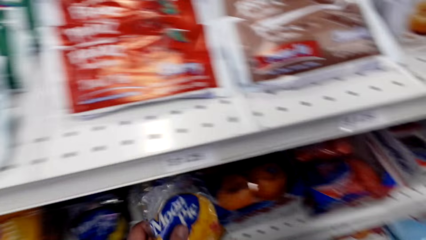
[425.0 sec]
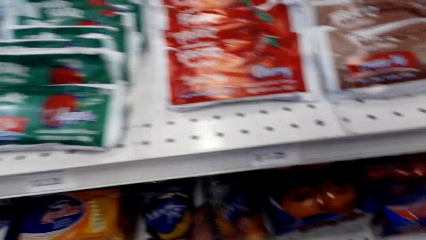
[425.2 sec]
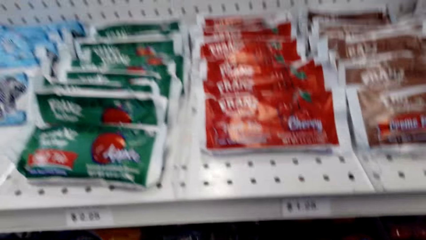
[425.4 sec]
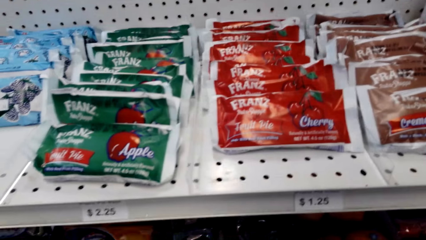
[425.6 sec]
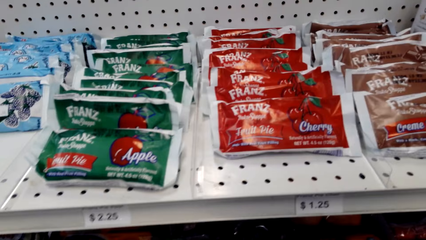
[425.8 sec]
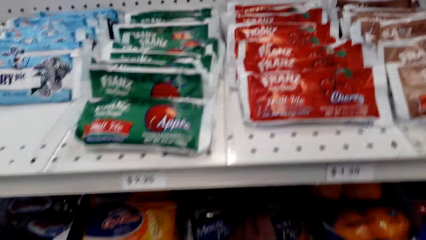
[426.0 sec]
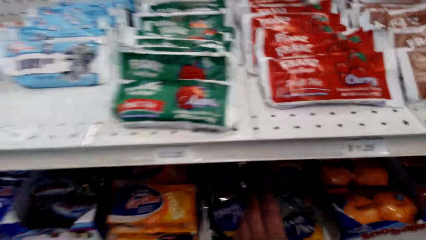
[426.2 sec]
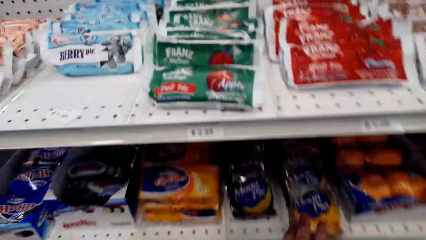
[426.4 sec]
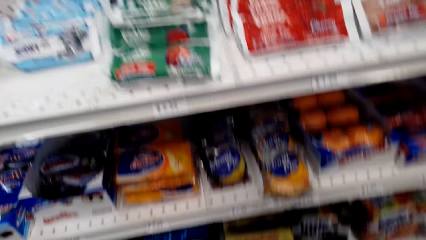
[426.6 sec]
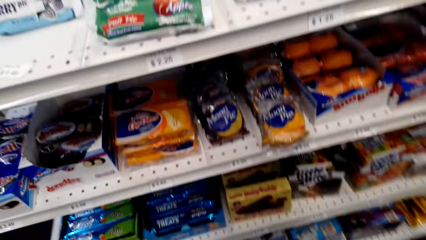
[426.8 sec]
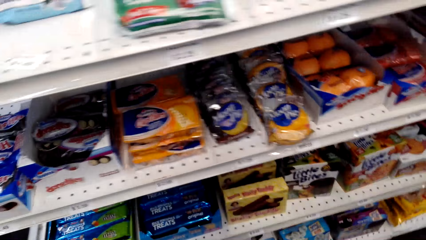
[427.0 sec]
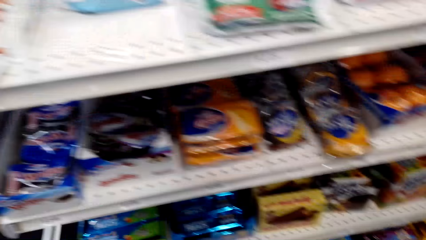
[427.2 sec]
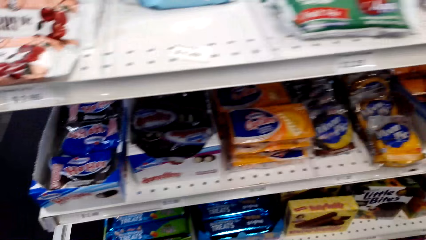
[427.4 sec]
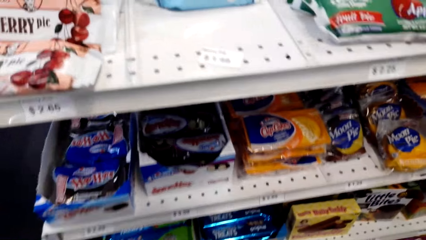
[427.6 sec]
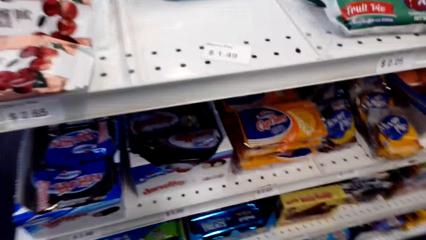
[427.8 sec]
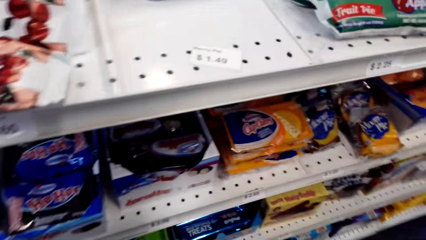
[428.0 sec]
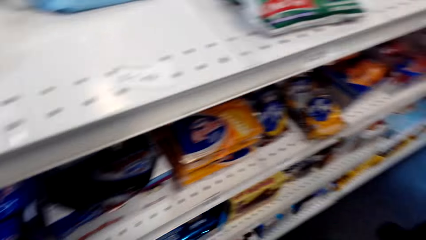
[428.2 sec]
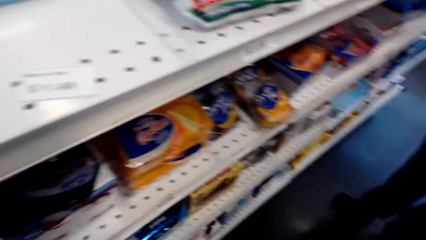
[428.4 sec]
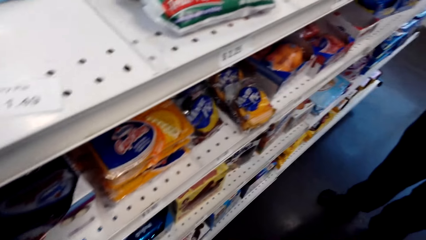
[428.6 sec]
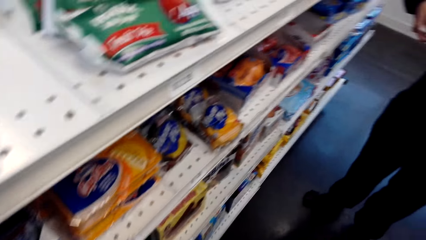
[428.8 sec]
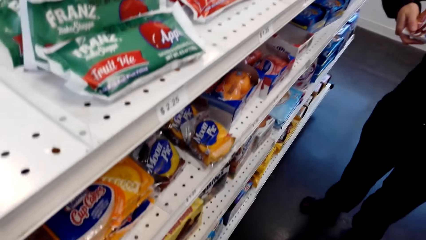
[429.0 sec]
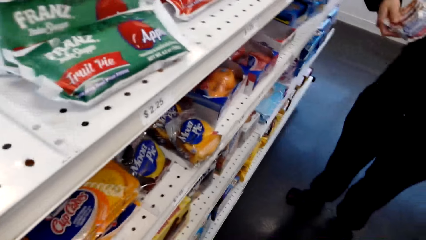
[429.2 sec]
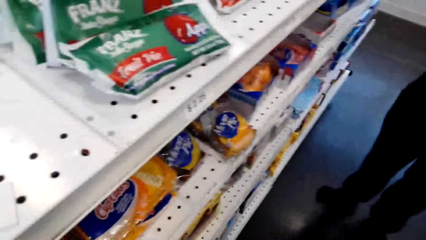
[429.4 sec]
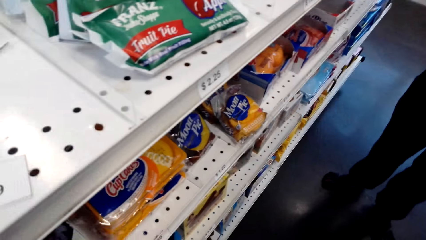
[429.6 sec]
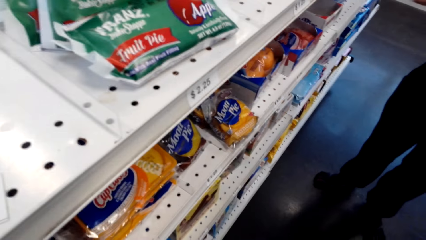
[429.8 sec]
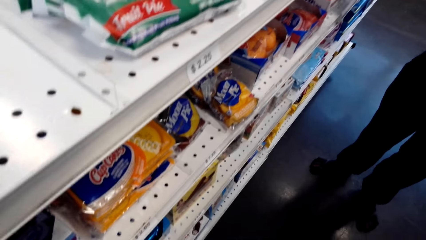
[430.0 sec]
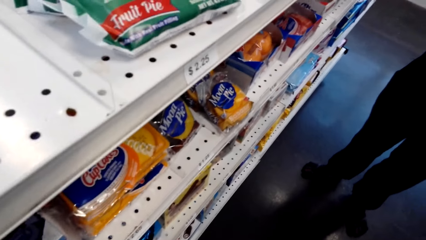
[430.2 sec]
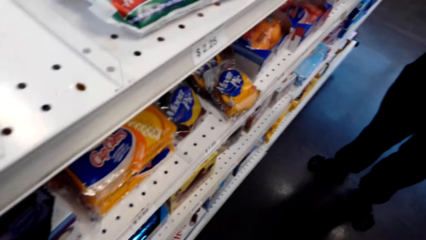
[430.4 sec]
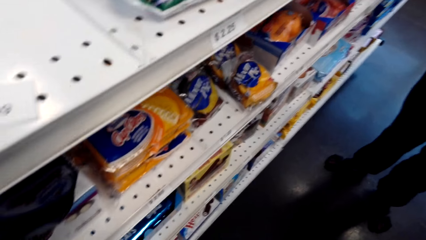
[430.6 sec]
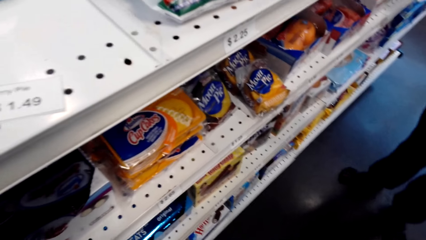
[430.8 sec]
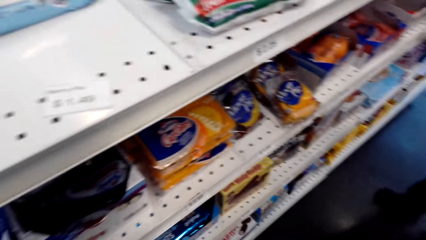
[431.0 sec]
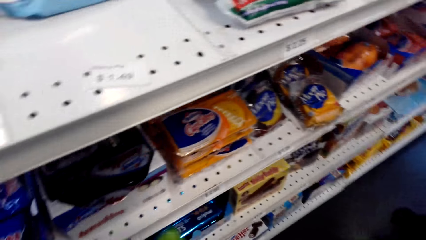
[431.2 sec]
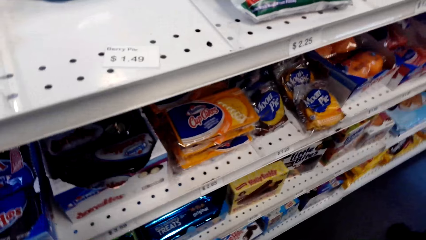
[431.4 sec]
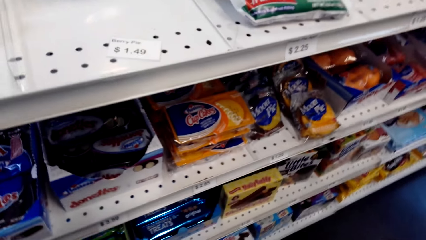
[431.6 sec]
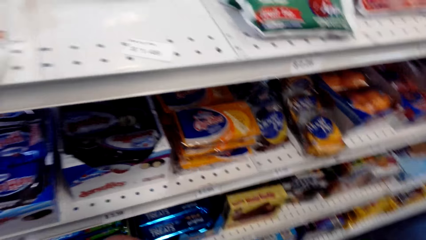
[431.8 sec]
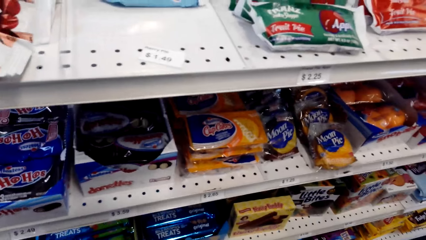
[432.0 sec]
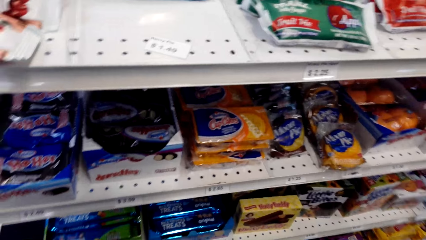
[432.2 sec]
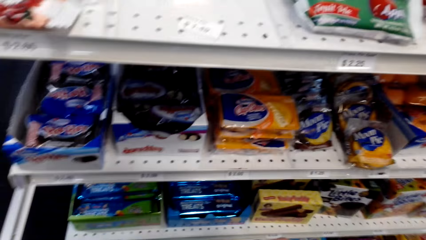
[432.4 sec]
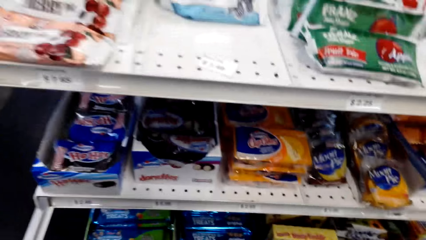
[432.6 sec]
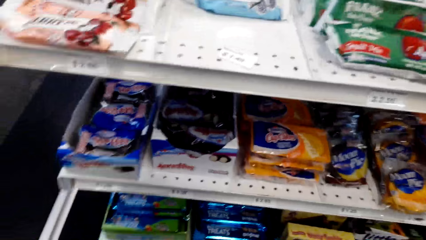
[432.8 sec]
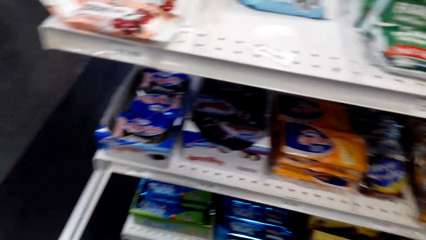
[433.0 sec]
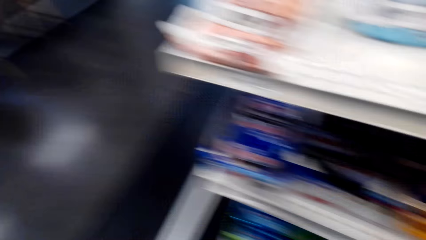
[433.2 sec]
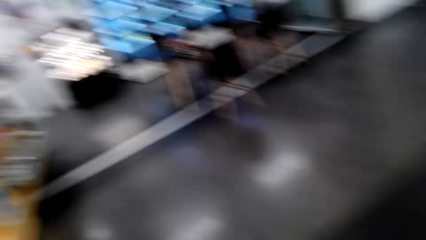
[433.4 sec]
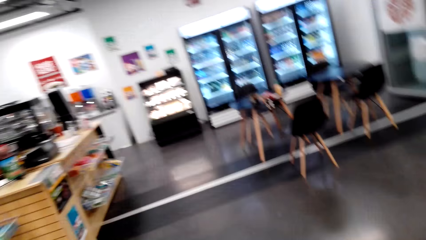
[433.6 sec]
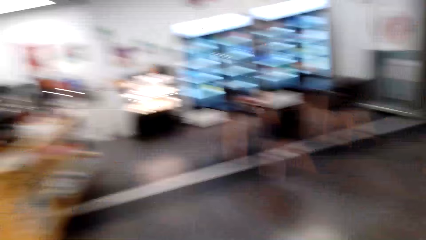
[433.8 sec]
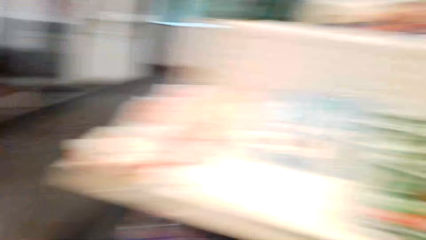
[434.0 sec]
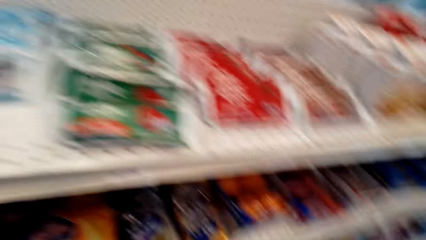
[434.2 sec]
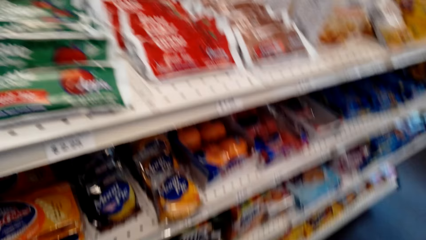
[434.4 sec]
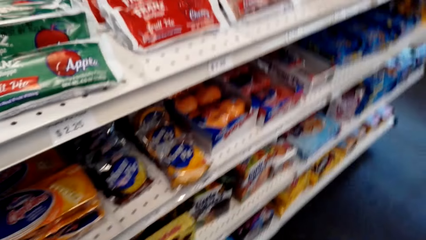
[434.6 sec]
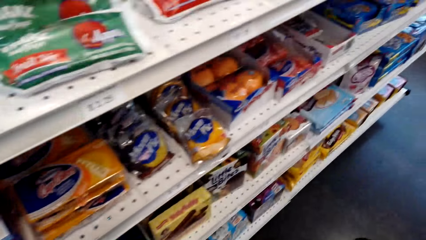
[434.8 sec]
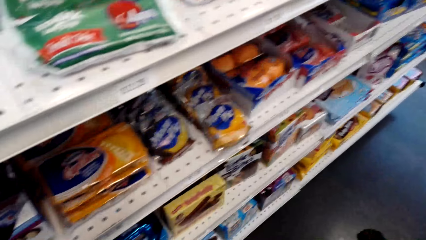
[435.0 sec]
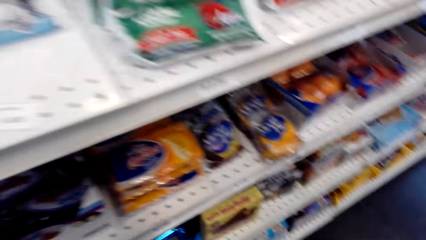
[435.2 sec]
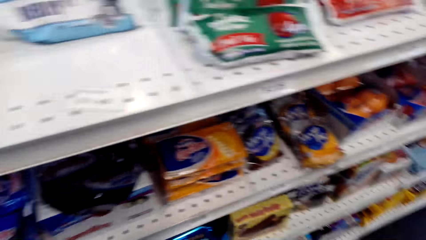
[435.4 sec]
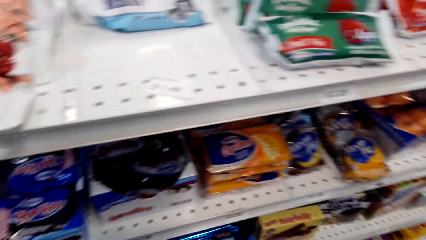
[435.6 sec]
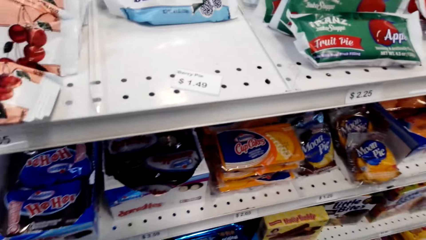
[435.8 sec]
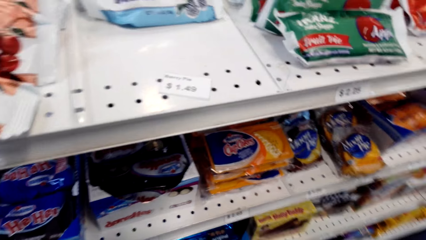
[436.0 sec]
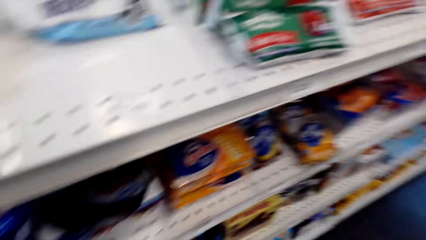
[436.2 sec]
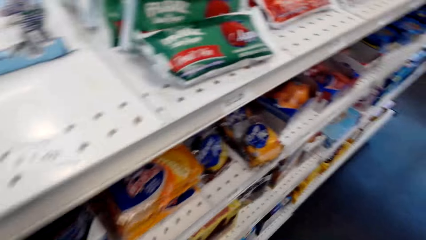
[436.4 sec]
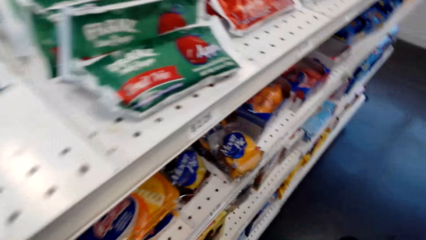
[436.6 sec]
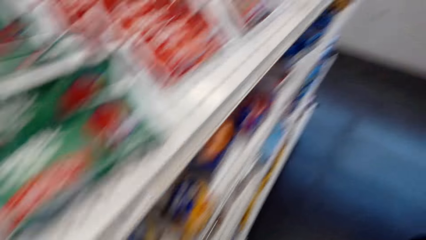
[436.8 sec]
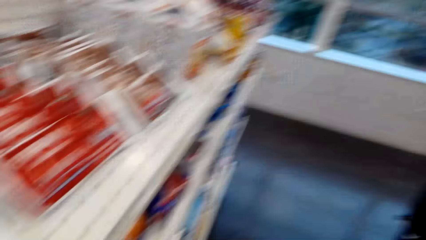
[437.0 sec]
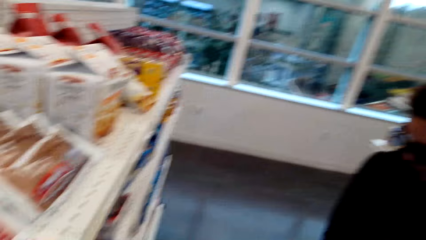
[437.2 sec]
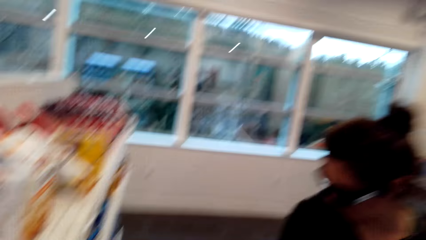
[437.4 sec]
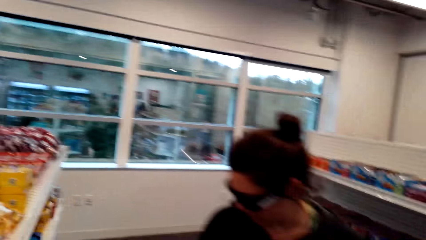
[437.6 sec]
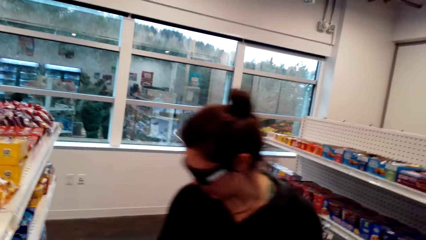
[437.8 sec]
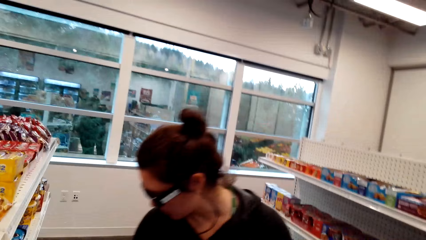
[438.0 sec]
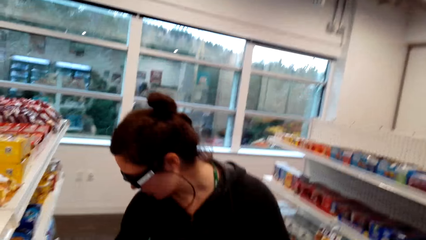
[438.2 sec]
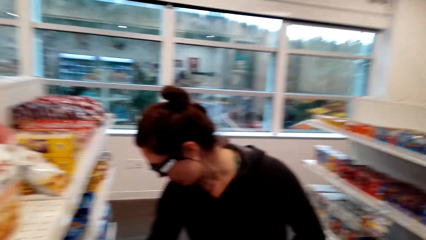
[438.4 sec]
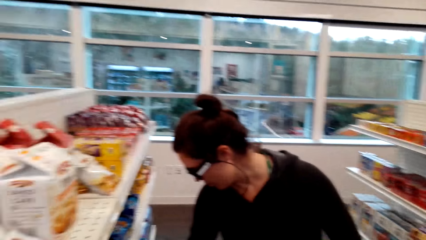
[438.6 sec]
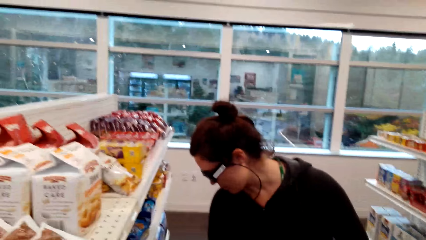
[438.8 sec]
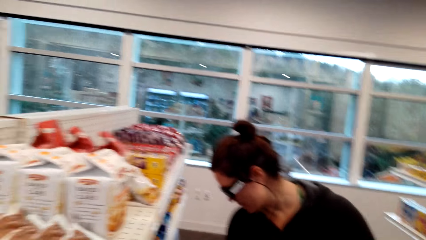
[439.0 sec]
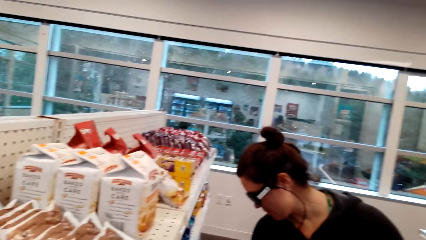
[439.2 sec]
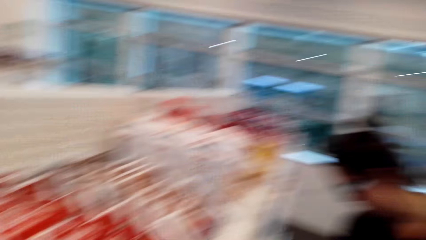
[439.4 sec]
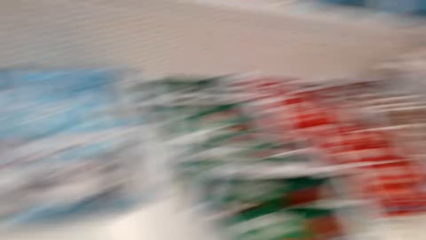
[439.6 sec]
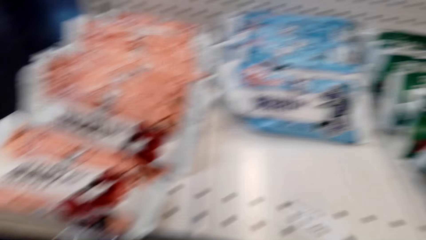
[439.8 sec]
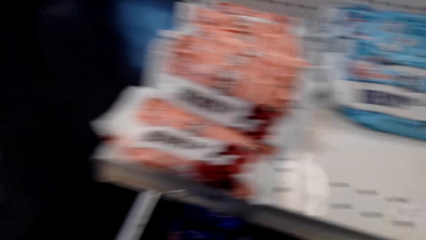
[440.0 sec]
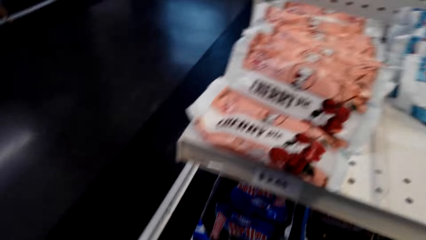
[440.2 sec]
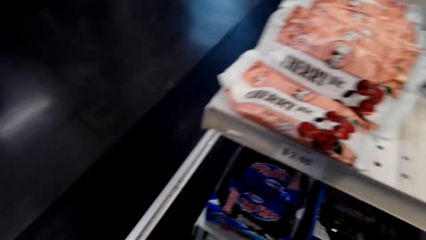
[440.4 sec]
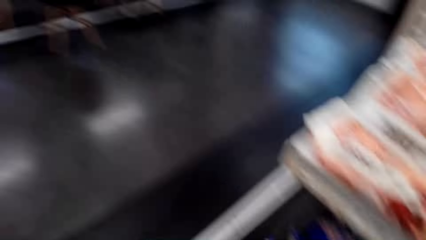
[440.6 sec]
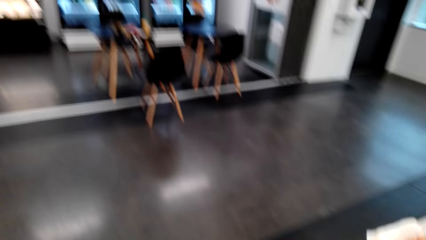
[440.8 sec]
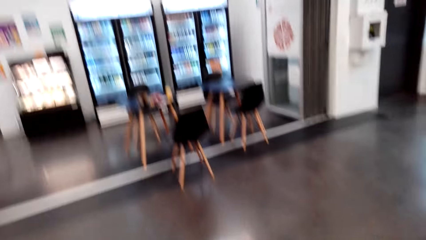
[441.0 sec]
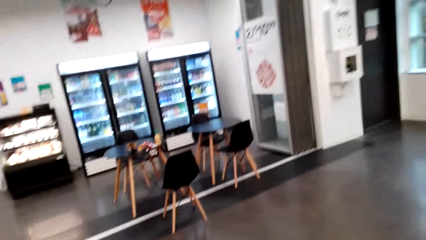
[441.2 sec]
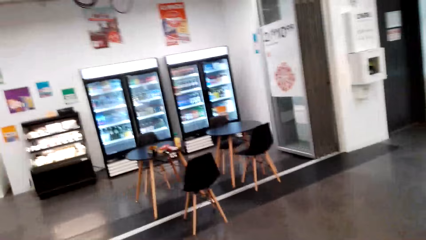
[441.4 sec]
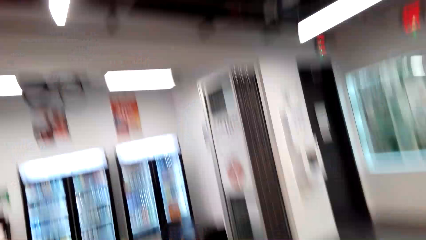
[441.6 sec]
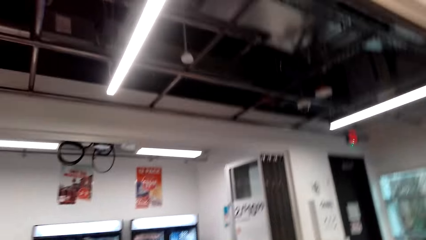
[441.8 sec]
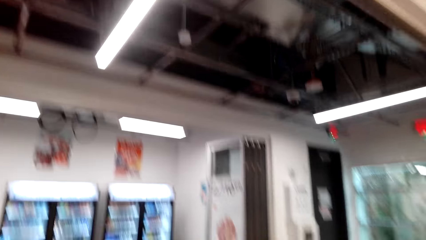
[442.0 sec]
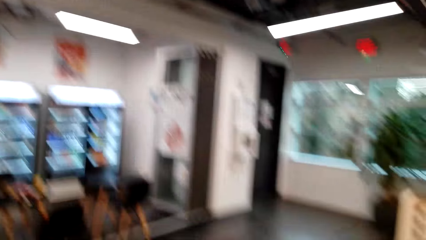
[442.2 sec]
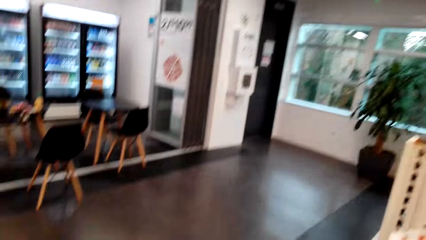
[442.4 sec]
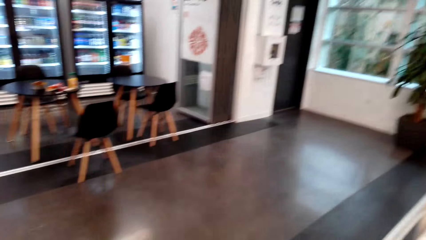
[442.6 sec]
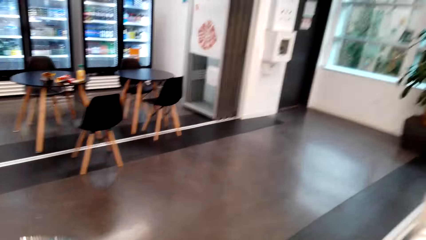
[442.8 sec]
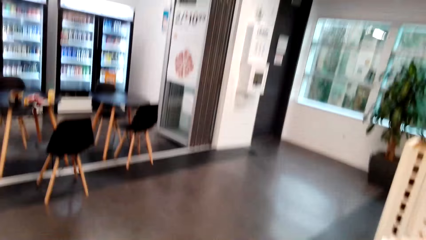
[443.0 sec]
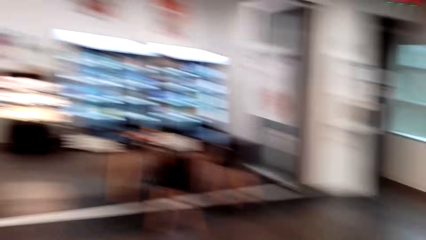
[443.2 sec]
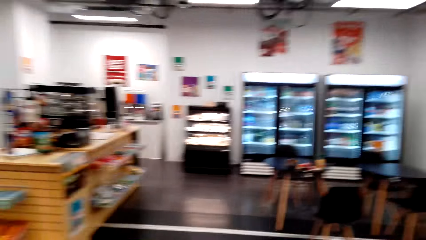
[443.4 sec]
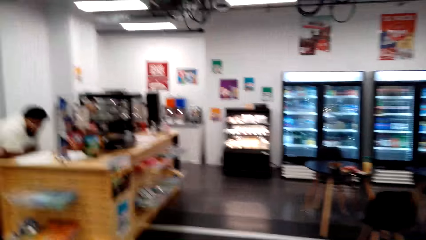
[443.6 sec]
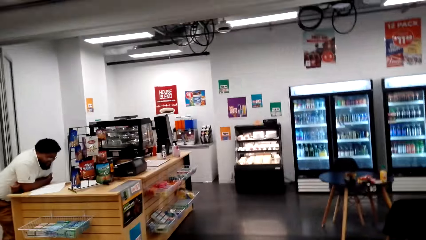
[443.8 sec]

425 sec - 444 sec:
The camera wearer returns the pack to the shelf. They look round the store.
